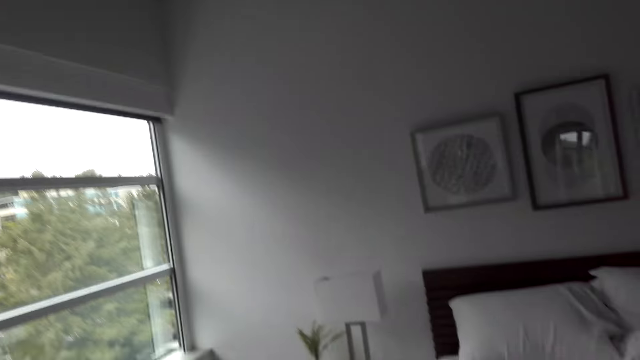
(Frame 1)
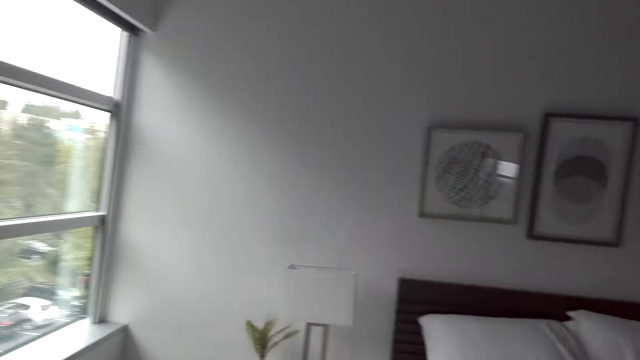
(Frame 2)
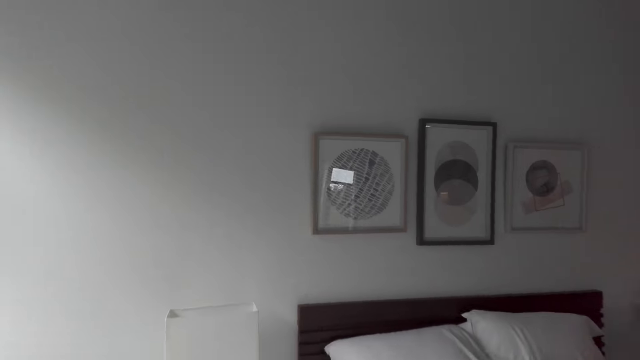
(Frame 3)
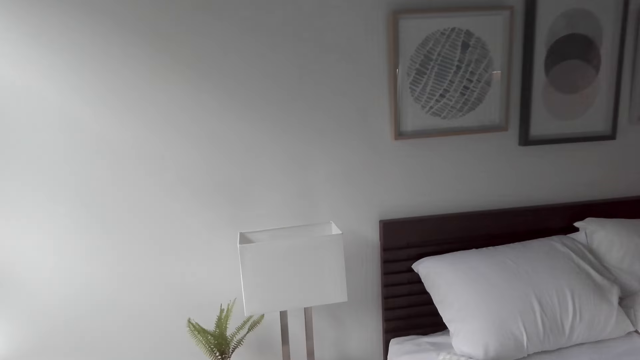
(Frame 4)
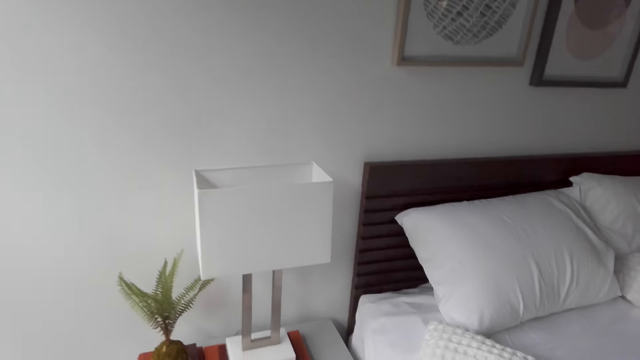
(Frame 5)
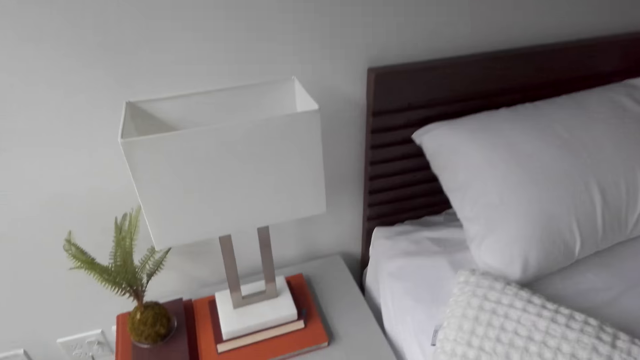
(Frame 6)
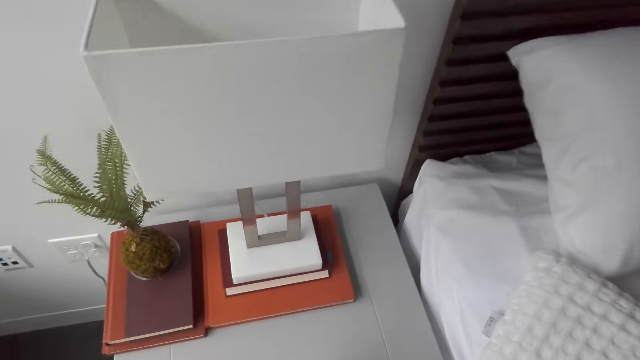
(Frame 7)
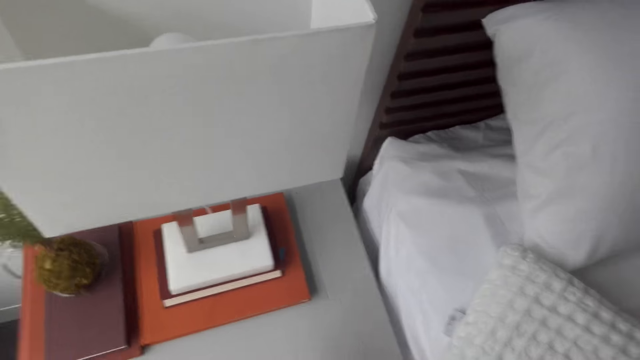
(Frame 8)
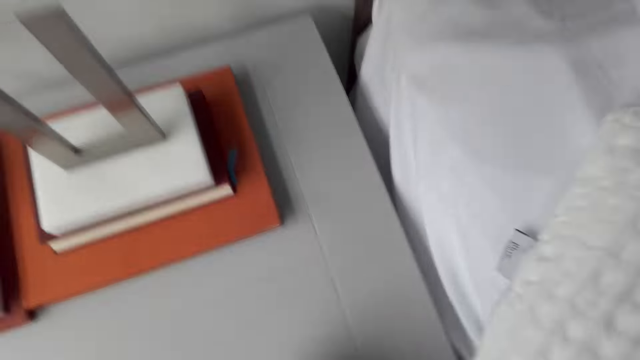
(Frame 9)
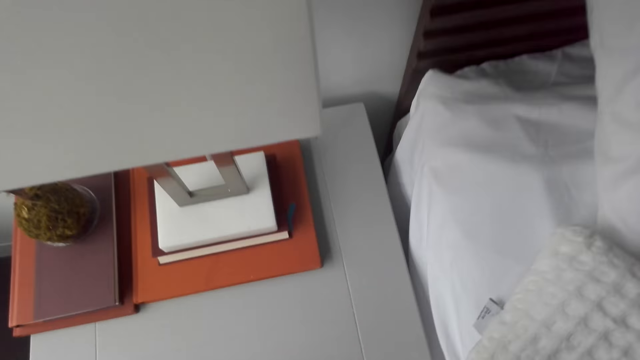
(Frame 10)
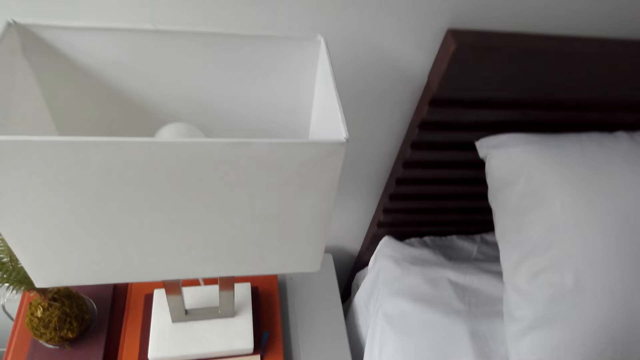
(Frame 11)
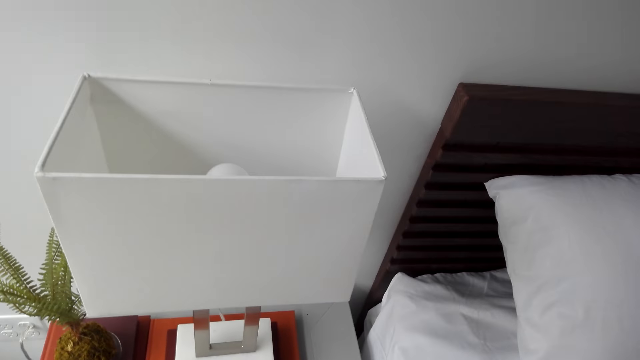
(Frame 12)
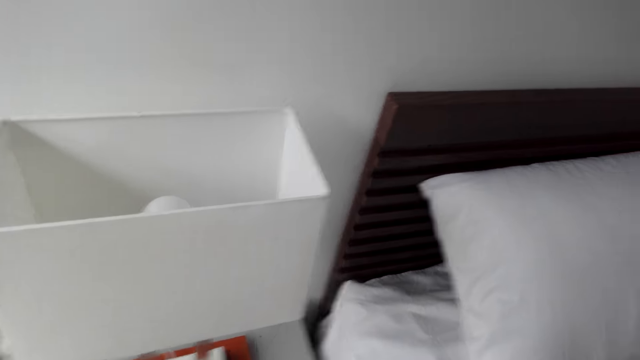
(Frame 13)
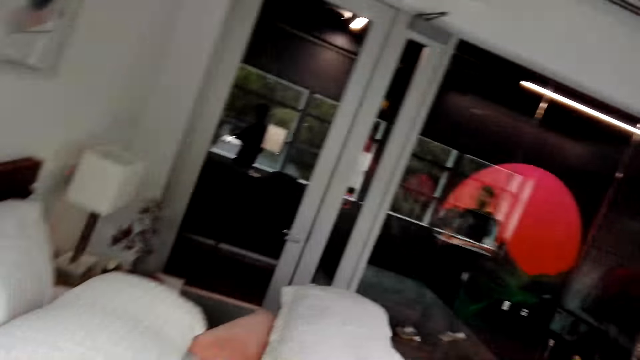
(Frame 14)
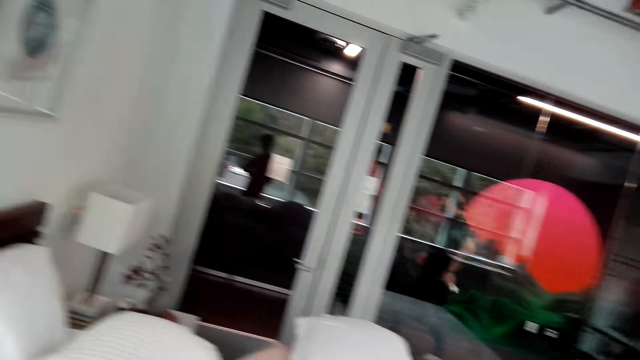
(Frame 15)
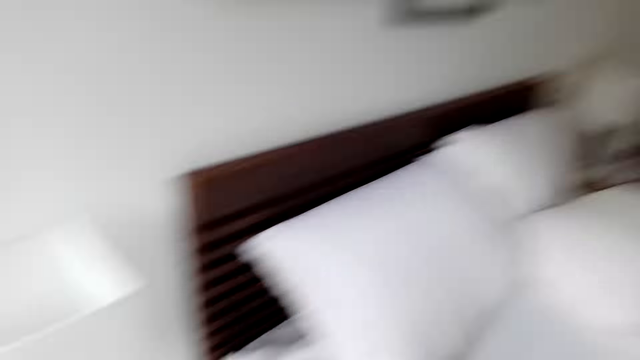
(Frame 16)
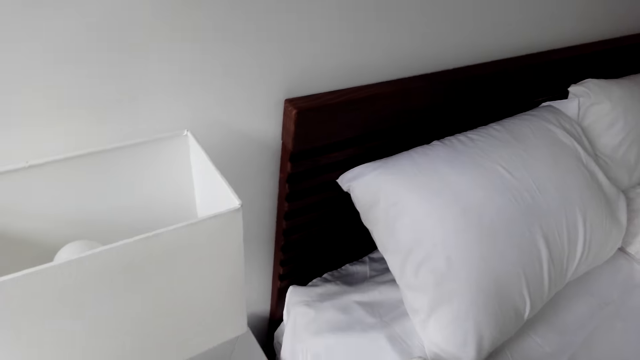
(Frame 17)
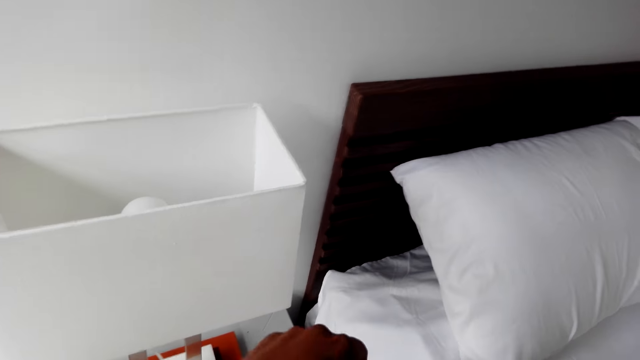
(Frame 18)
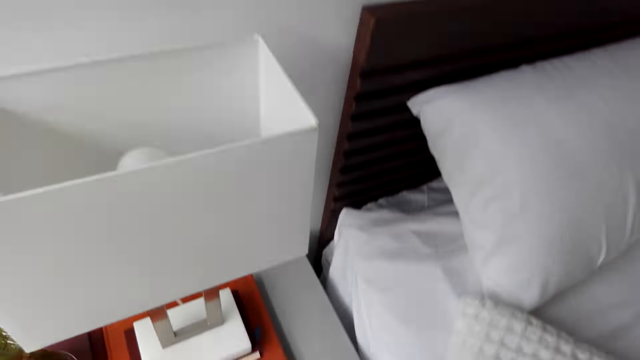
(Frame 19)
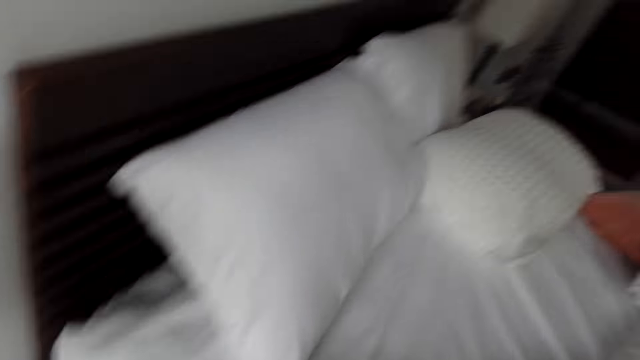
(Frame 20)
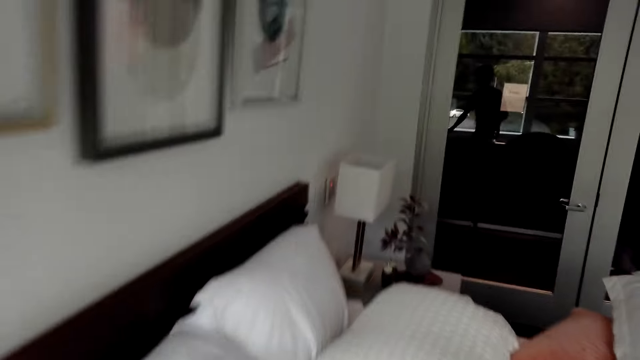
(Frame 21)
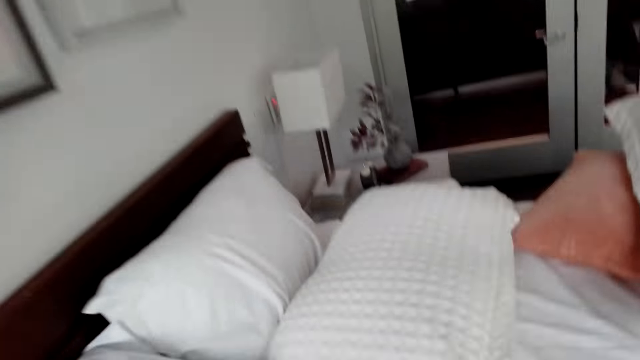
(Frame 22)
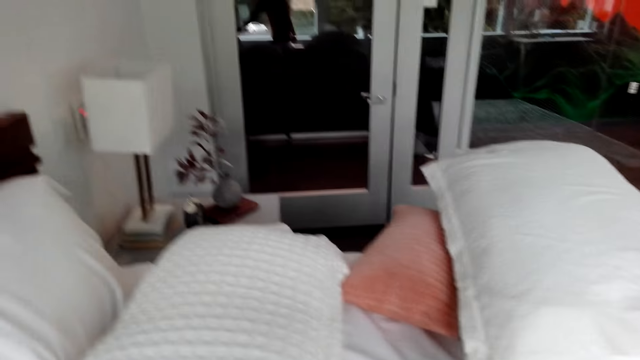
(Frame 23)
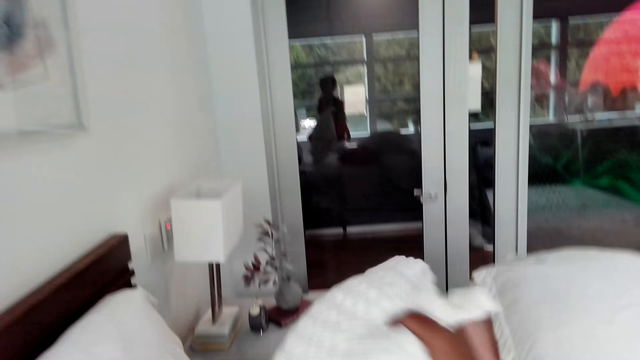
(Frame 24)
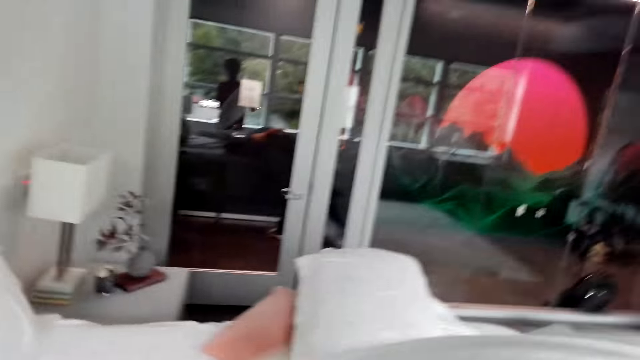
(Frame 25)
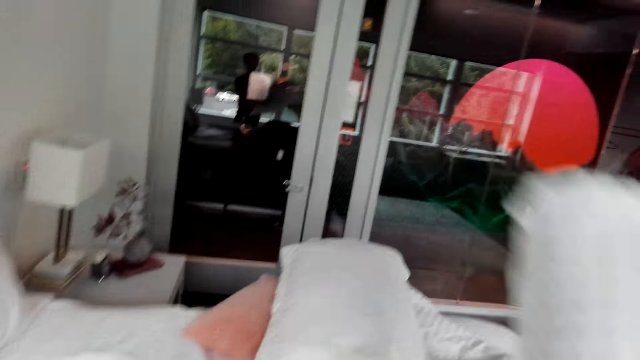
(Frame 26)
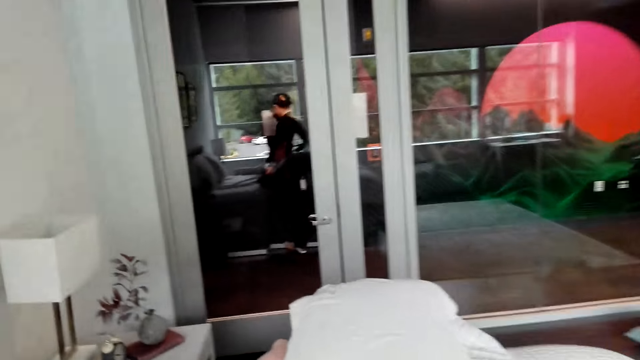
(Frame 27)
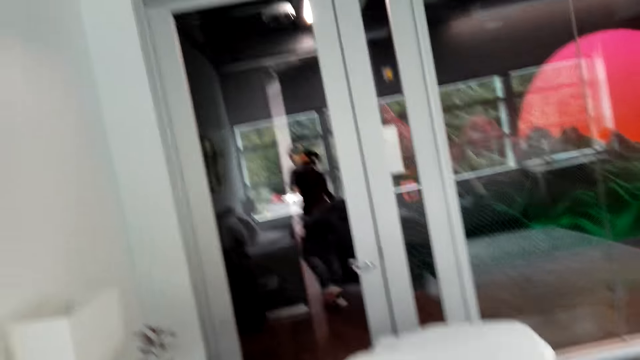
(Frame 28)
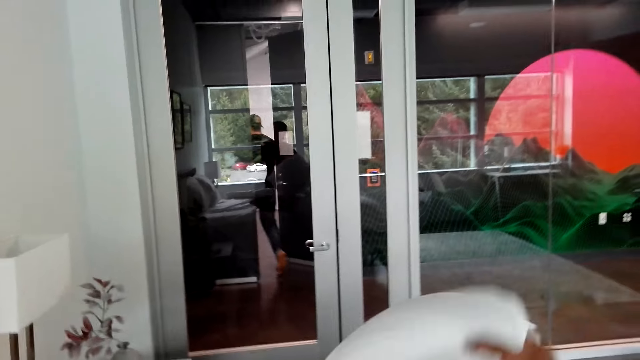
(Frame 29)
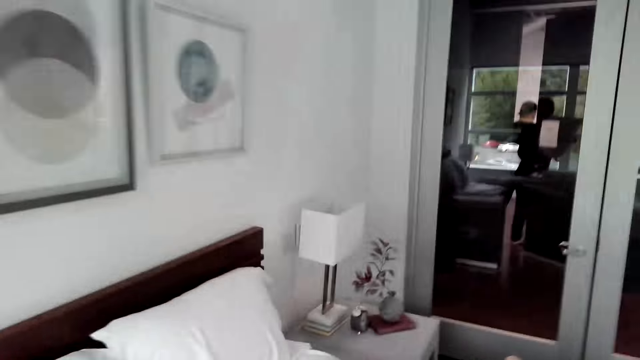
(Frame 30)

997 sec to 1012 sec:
The camera wearer walks in the room. They move the throw pillows on the bed.

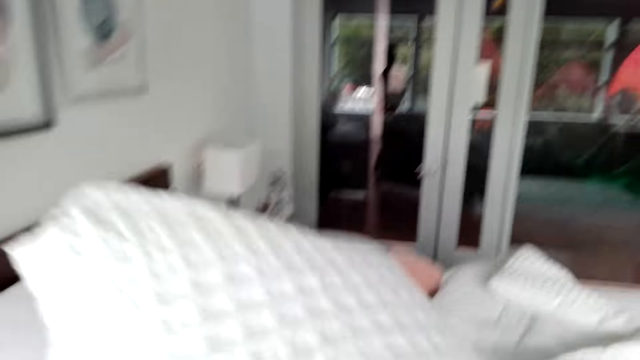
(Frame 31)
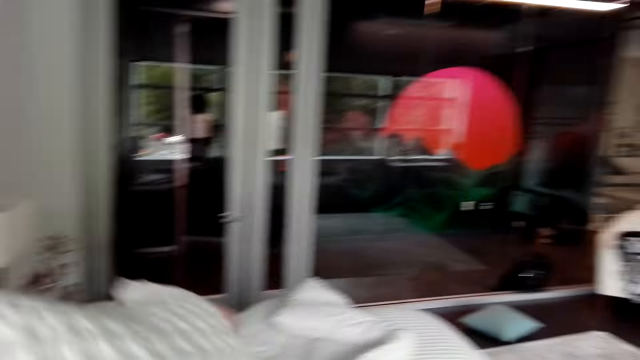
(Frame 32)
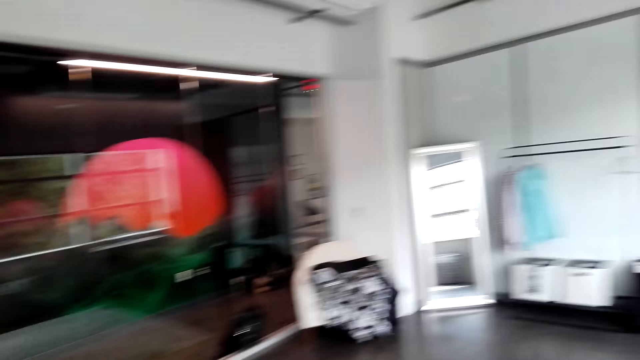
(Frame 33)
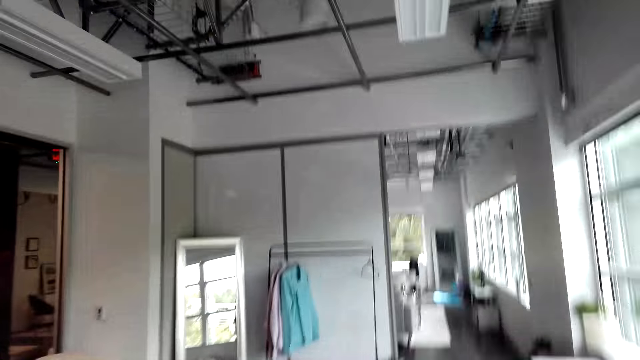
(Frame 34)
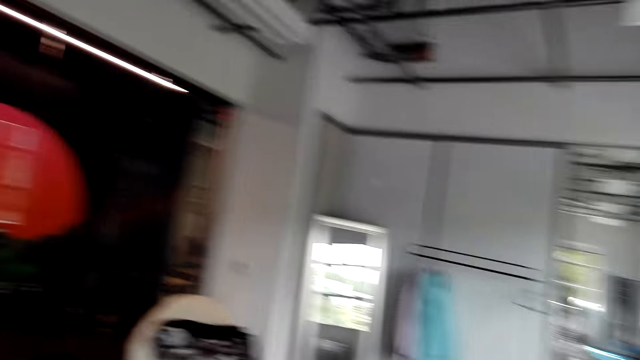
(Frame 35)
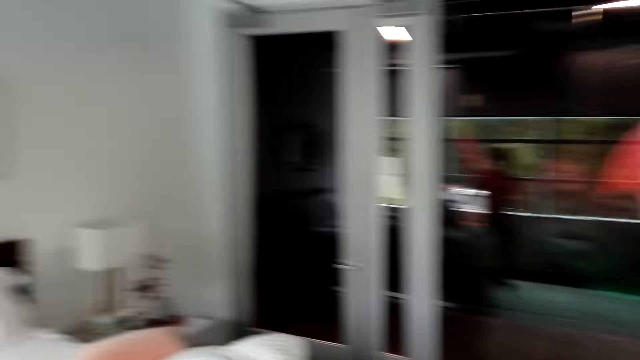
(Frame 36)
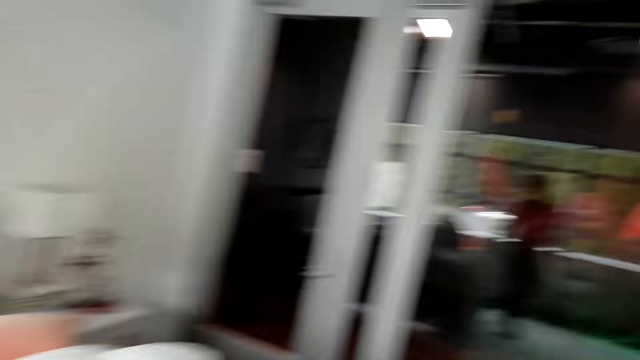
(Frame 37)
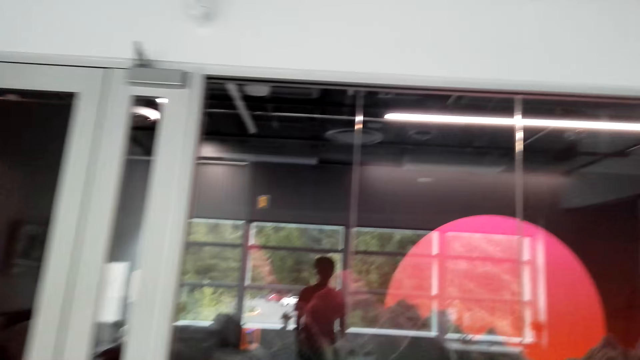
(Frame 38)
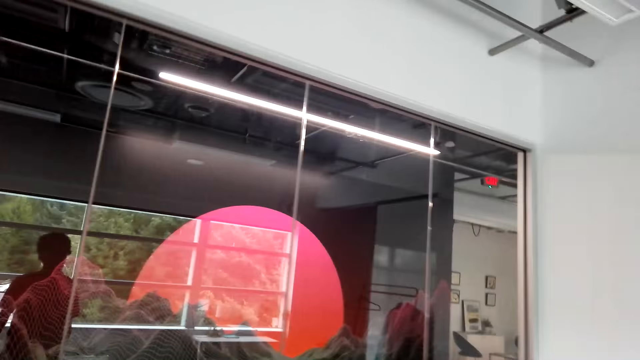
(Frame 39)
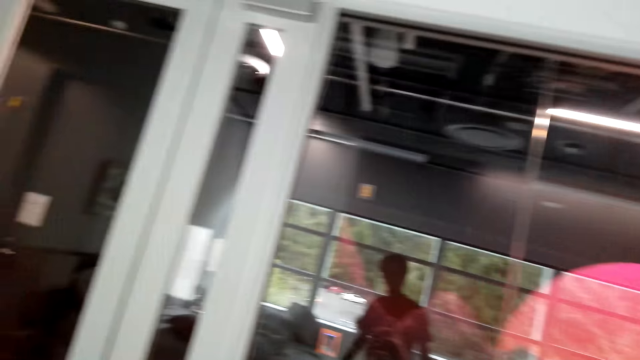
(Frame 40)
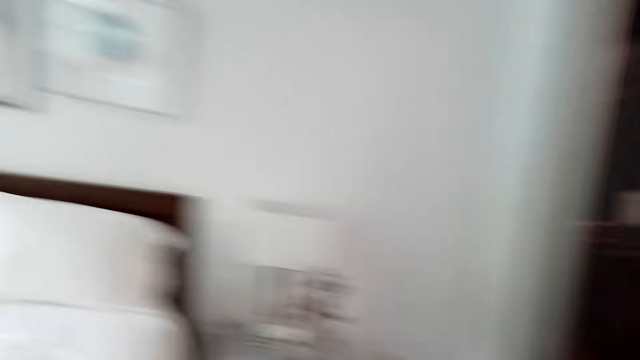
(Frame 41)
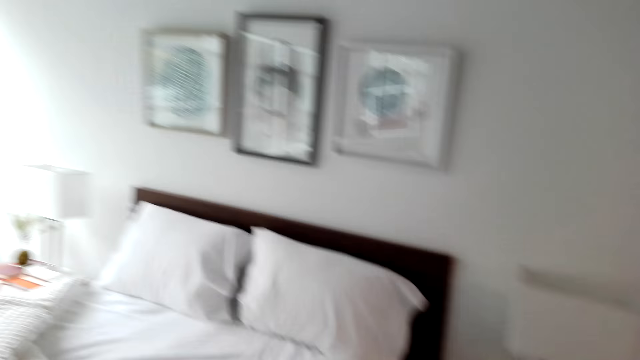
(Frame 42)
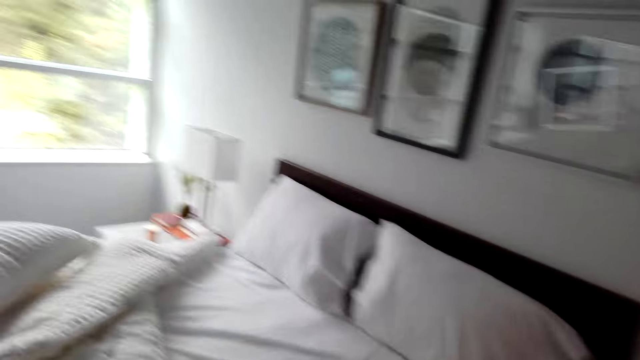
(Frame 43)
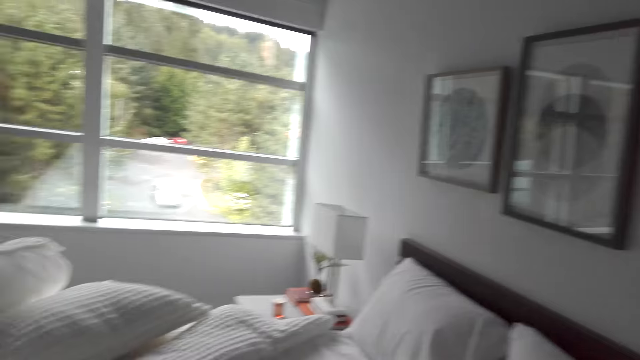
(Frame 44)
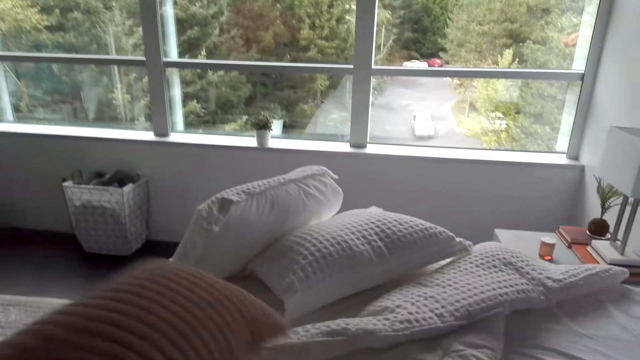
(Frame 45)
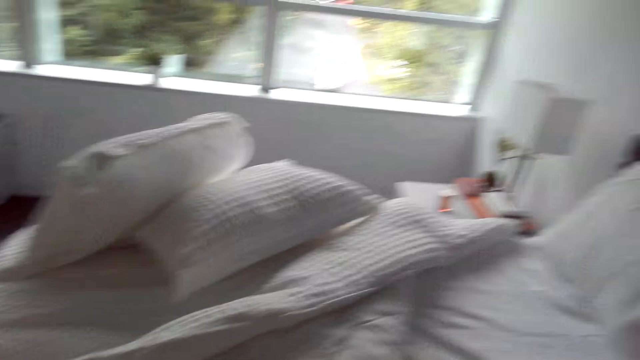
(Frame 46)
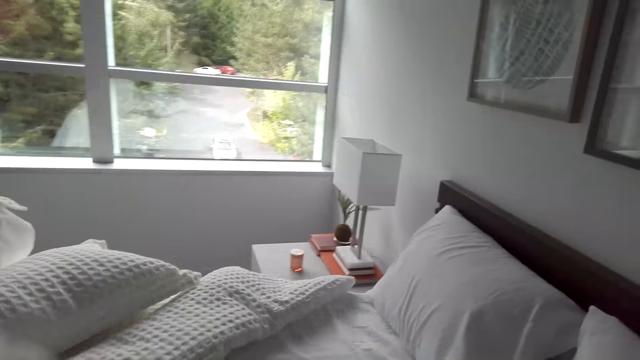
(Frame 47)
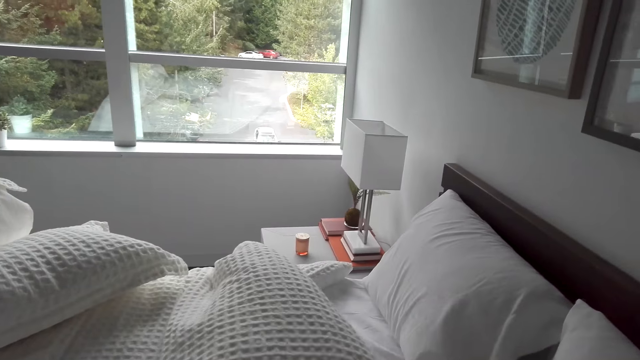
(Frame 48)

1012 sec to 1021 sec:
The camera wearer straightens the bed cover.
